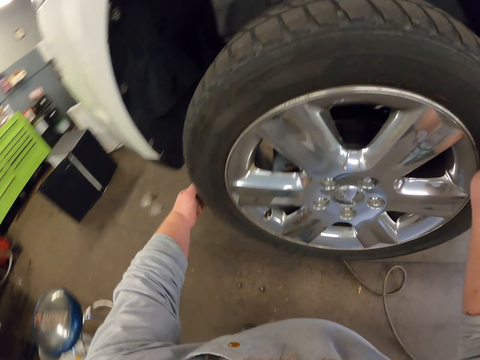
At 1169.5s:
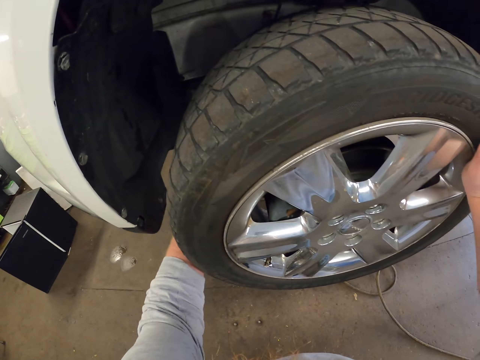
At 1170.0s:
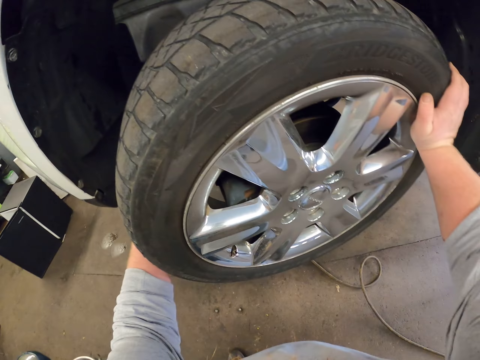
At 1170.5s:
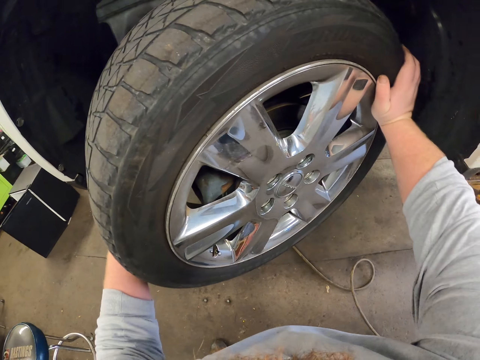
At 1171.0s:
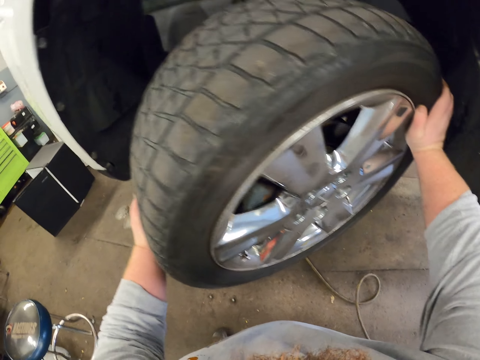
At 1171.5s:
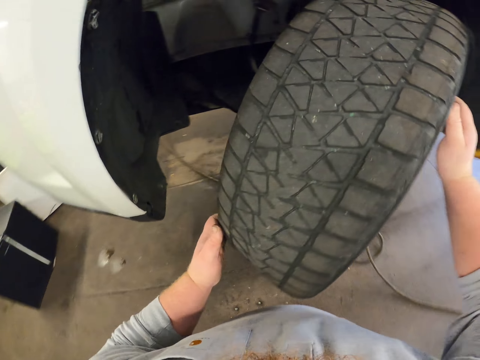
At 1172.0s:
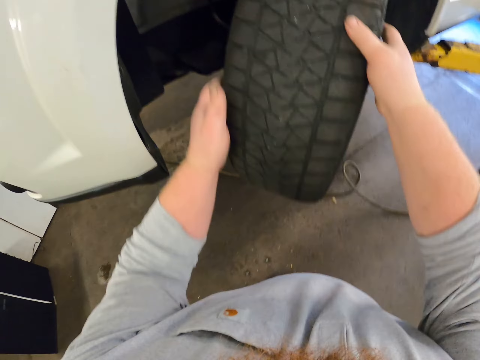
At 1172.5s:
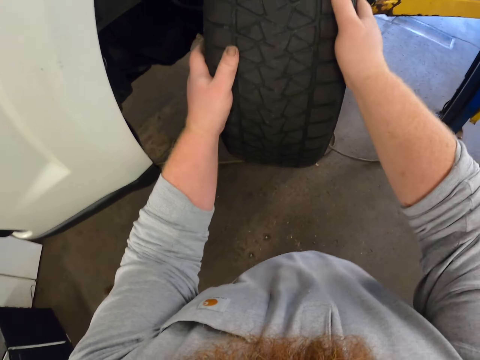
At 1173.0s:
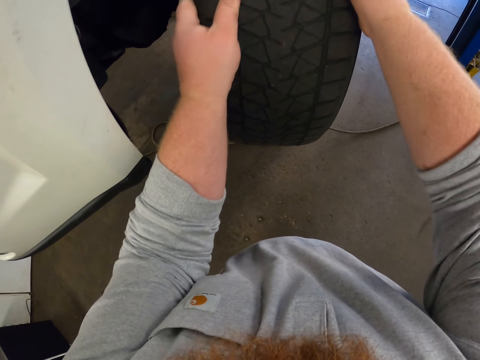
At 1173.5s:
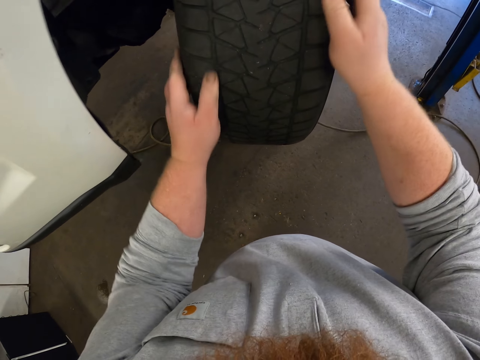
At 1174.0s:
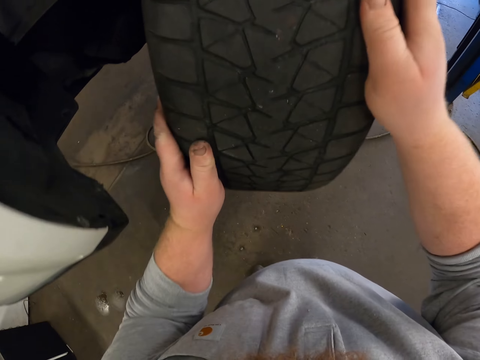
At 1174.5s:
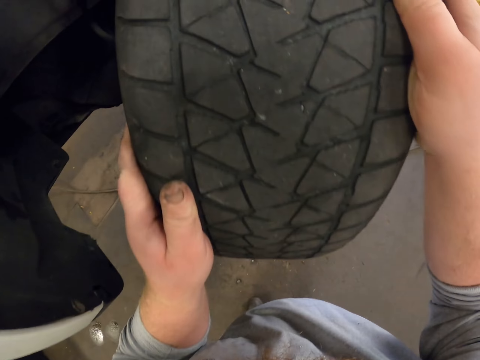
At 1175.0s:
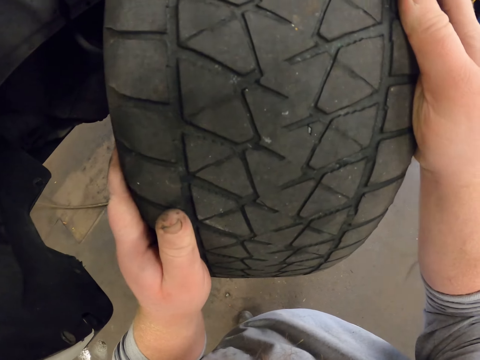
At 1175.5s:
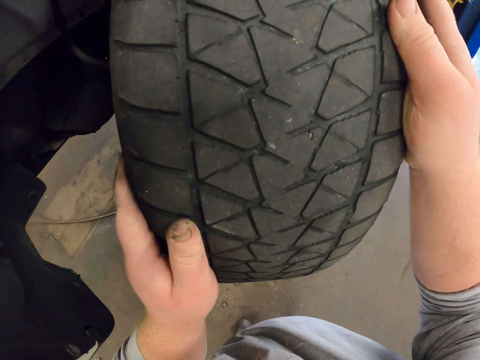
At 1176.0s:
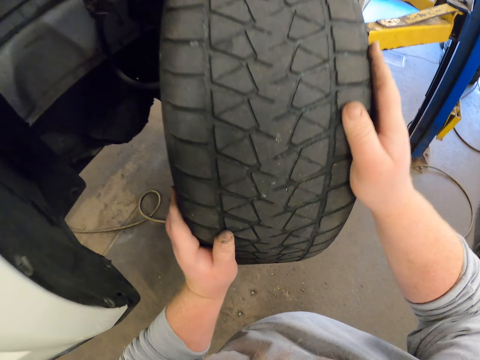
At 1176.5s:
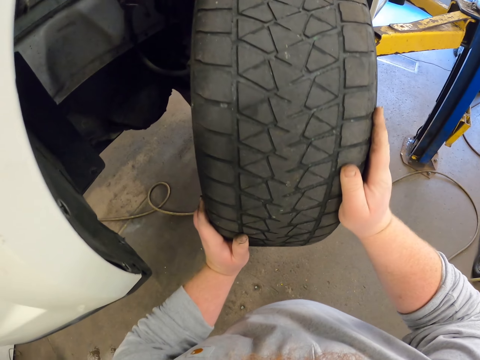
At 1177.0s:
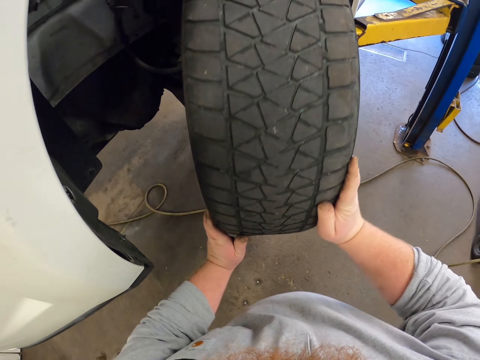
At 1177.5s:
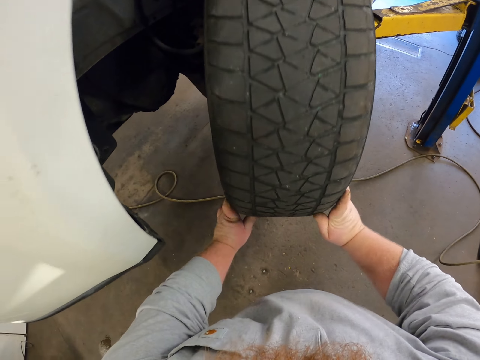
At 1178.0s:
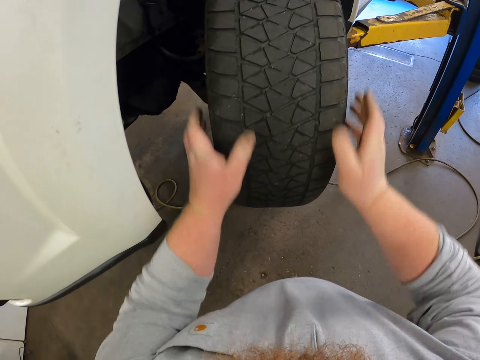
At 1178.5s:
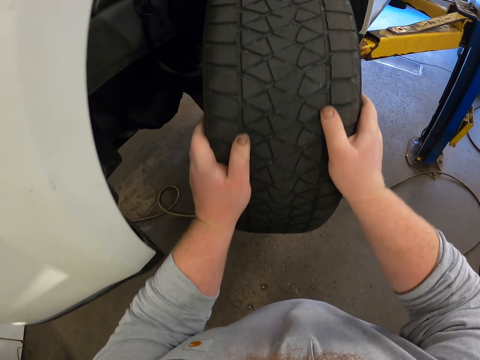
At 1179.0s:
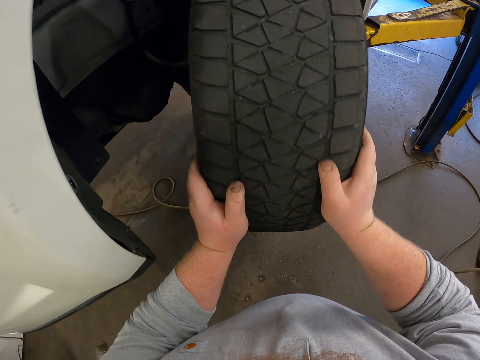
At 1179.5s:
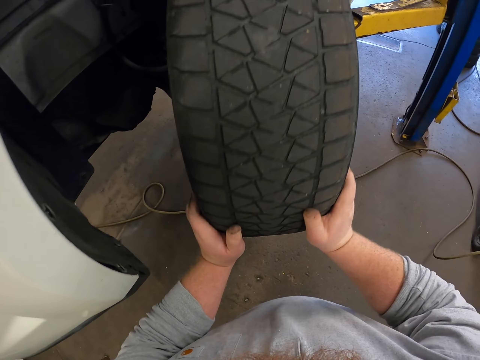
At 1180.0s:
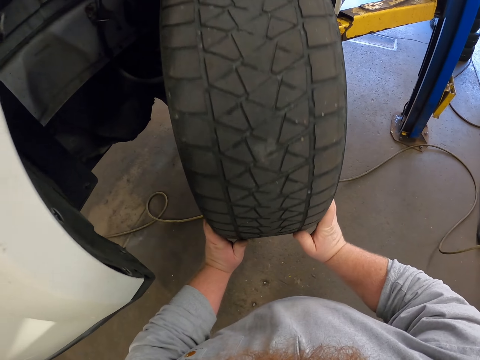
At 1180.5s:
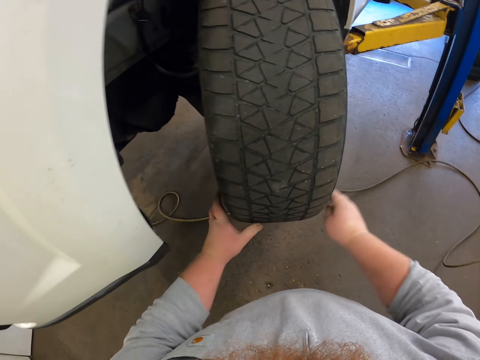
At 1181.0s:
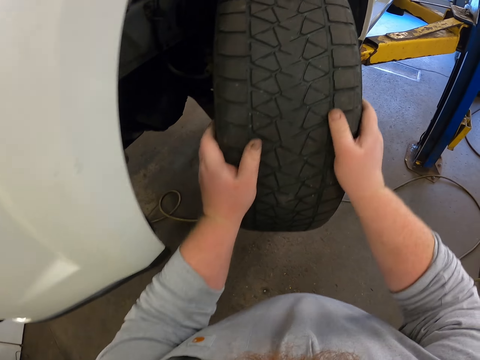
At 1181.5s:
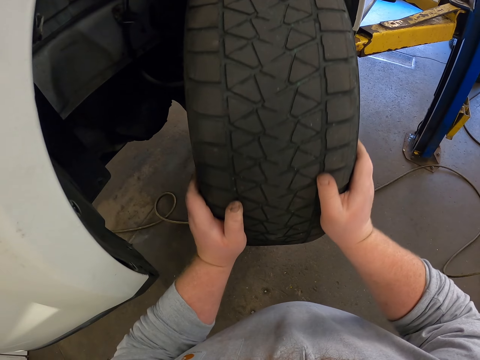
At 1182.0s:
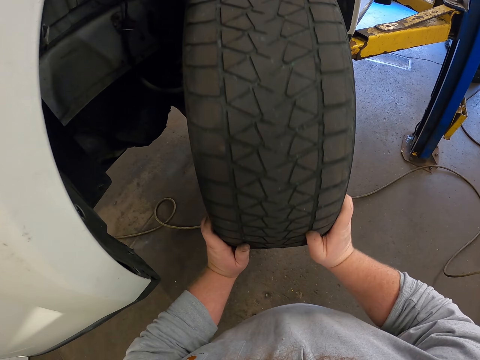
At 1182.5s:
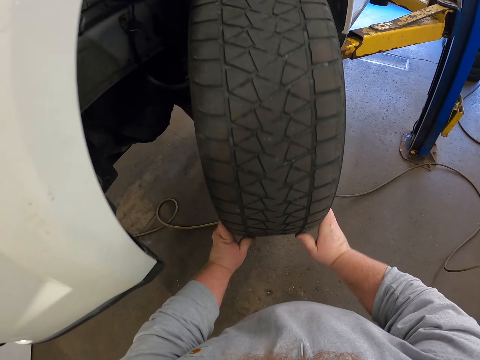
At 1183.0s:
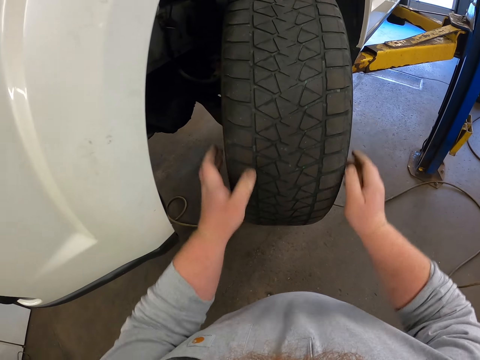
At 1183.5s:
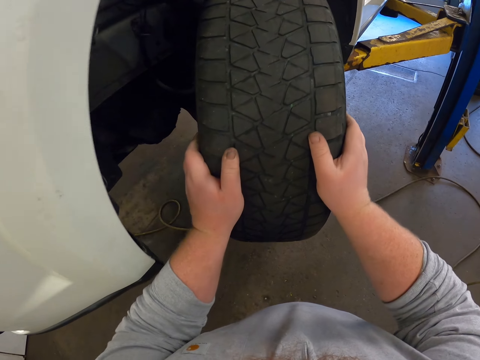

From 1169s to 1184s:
The camera wearer aligns a wheel on a bus. They remove the car tire. They look at the tire. They roll the wheel on the bus.

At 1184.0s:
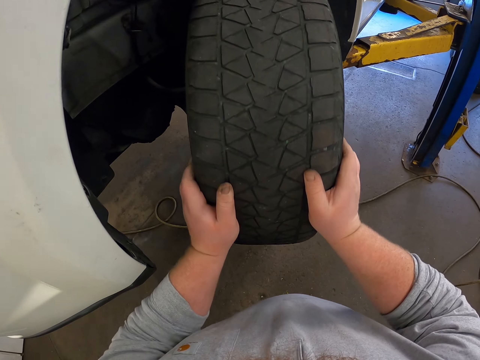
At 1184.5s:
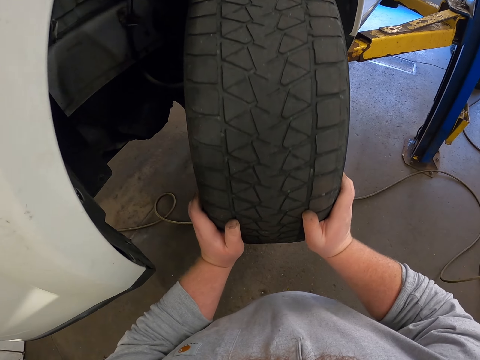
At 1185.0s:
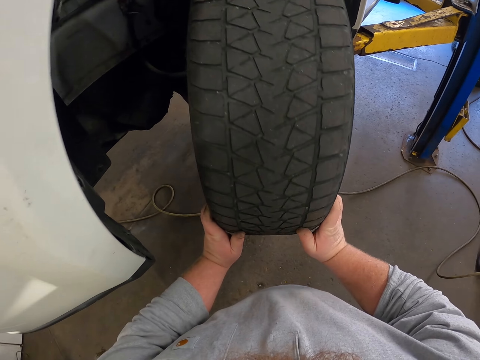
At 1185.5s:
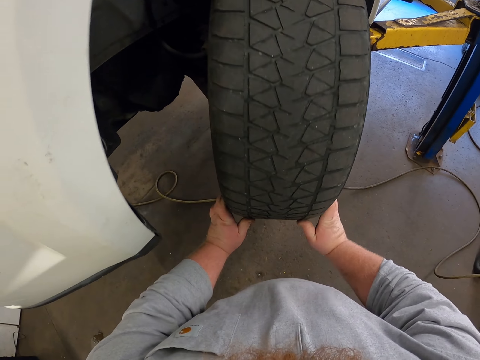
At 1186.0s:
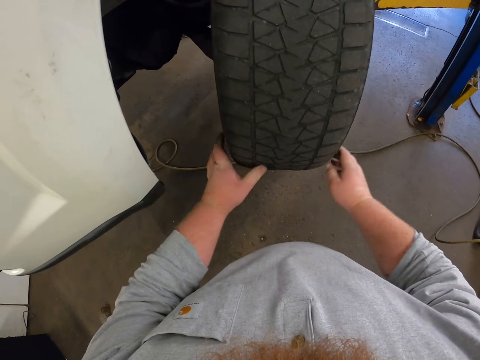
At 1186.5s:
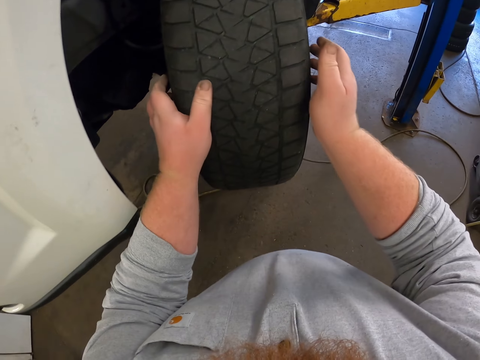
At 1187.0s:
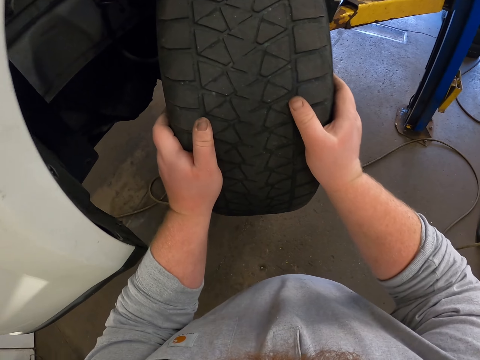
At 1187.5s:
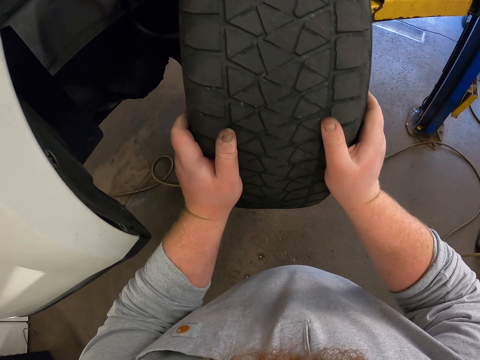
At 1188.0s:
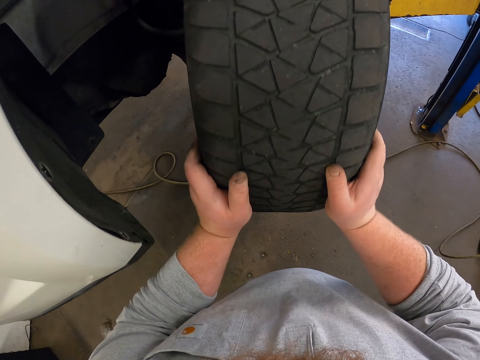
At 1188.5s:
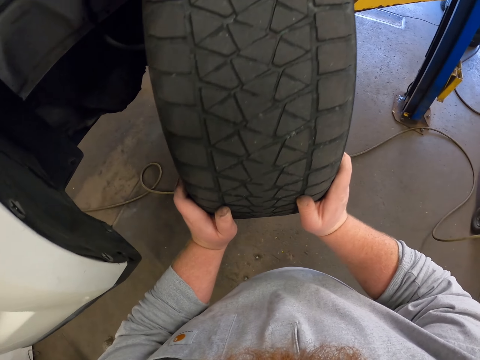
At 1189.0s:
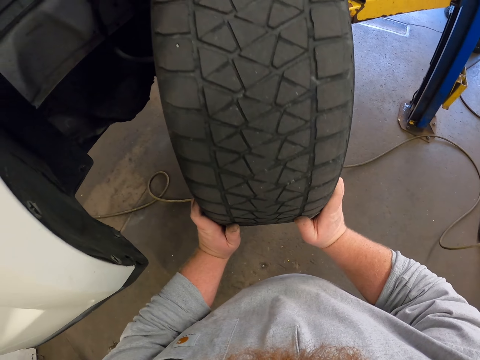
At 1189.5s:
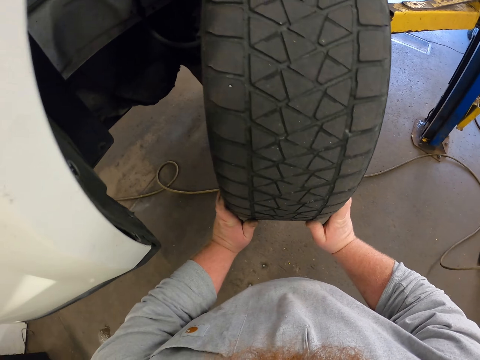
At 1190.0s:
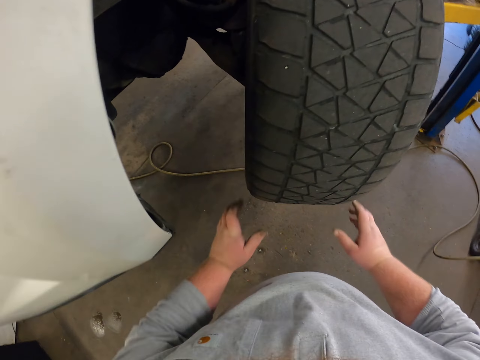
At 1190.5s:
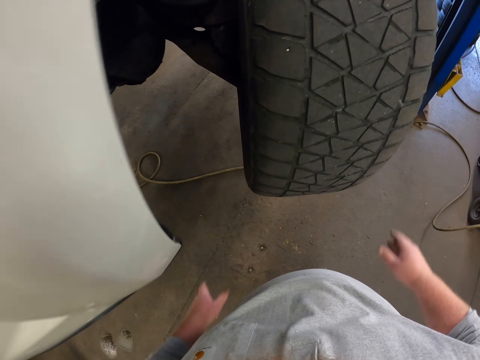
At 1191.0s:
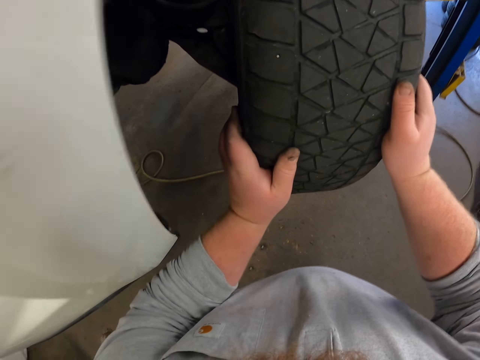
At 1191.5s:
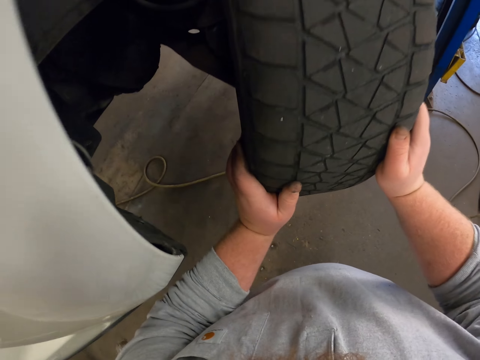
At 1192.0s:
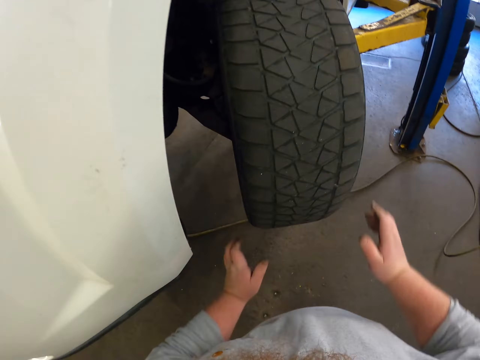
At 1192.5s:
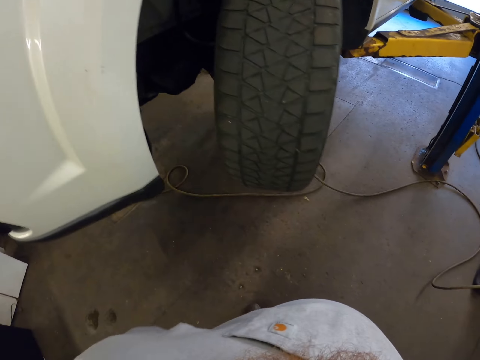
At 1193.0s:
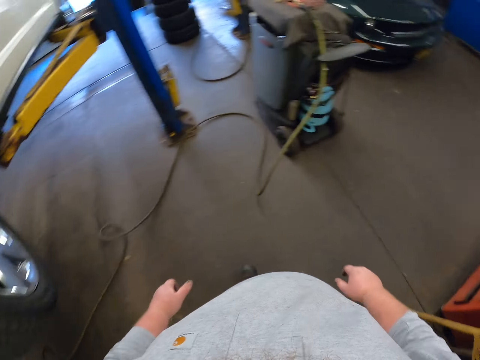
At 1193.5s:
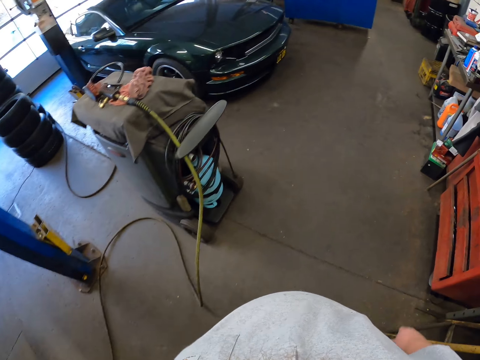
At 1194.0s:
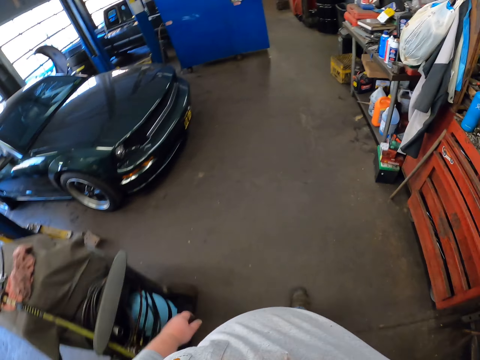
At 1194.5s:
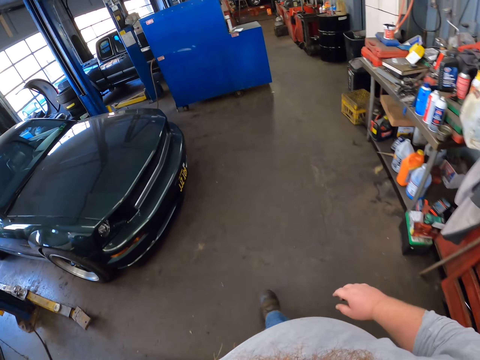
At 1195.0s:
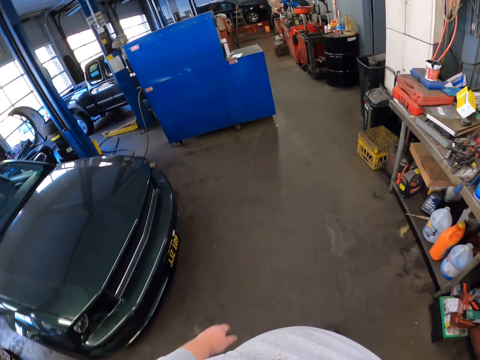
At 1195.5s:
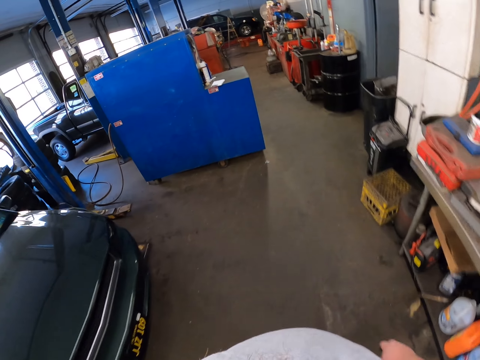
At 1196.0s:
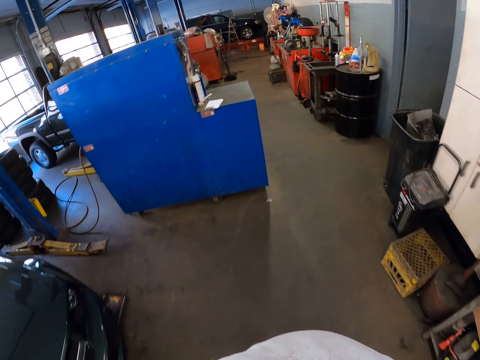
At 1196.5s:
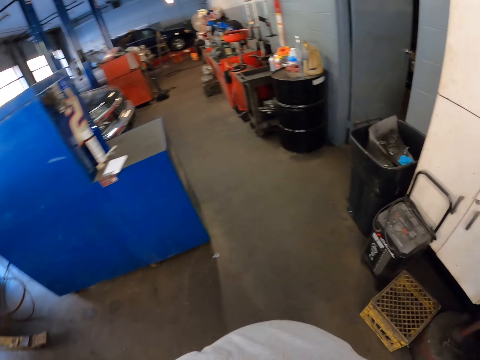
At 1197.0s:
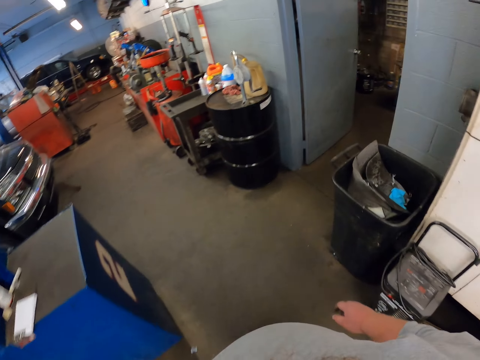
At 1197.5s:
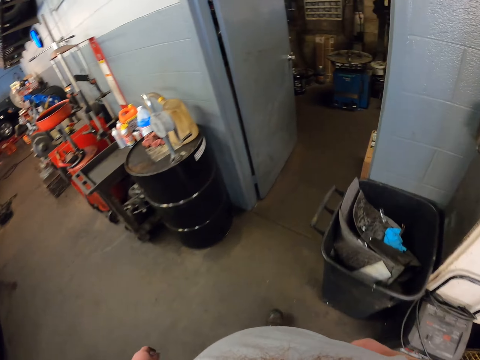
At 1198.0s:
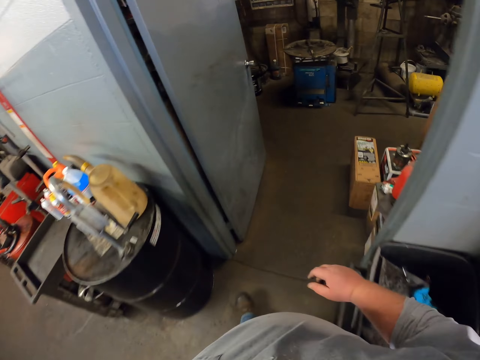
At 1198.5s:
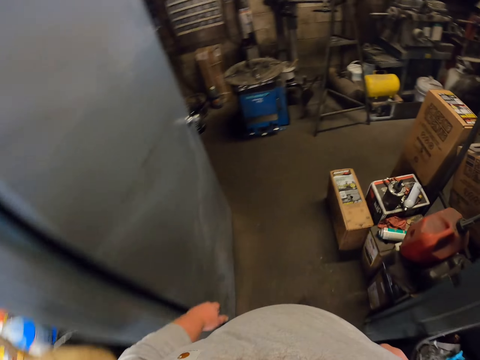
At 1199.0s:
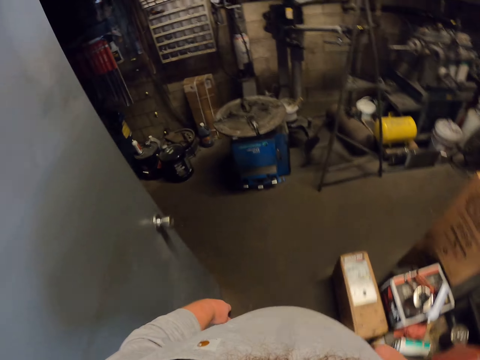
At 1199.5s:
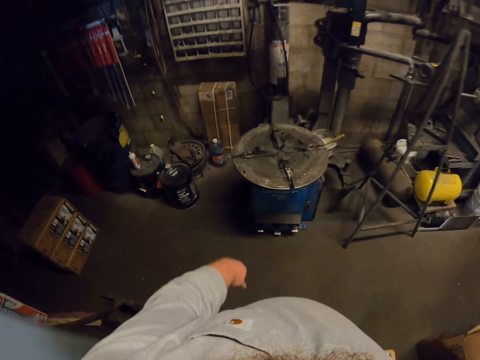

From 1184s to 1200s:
The camera wearer walks in the garage.
